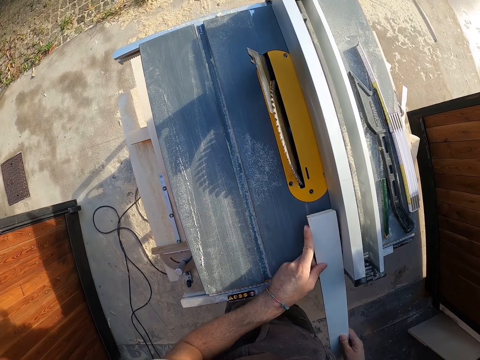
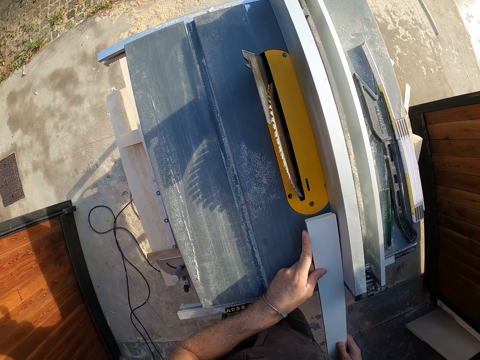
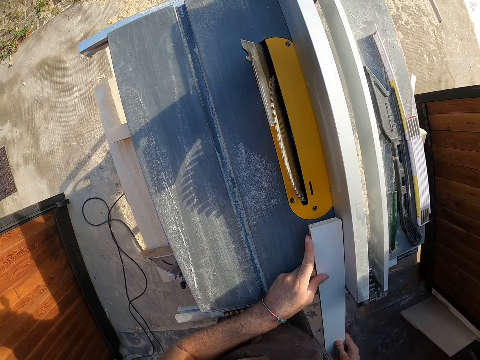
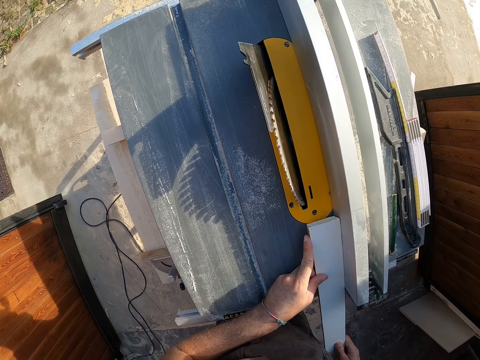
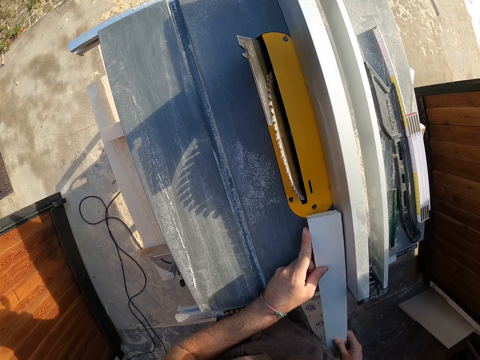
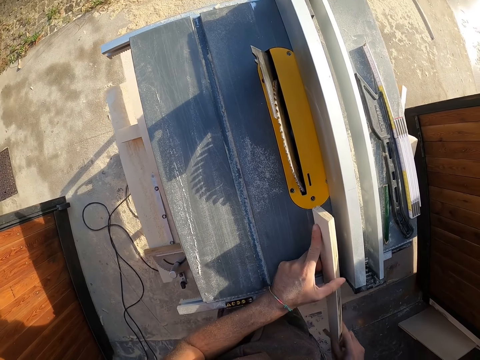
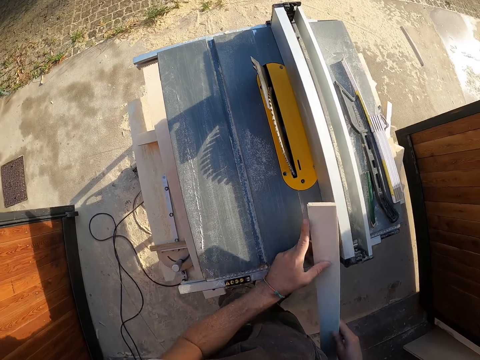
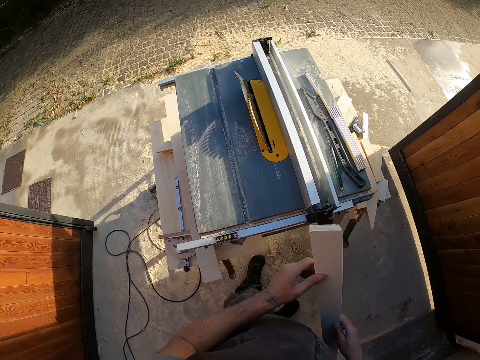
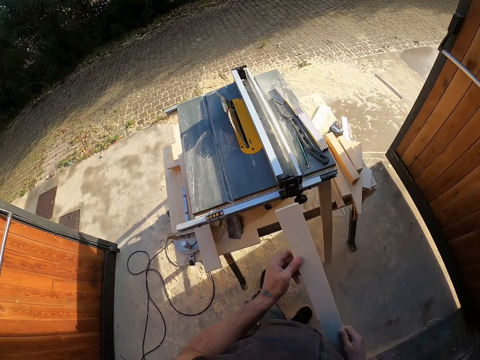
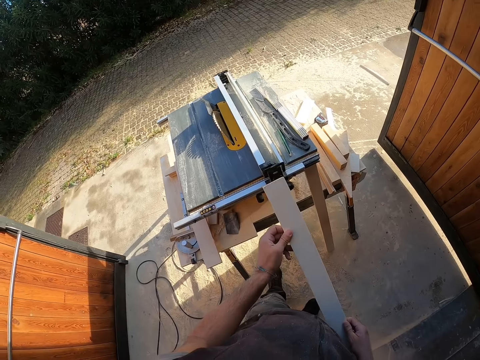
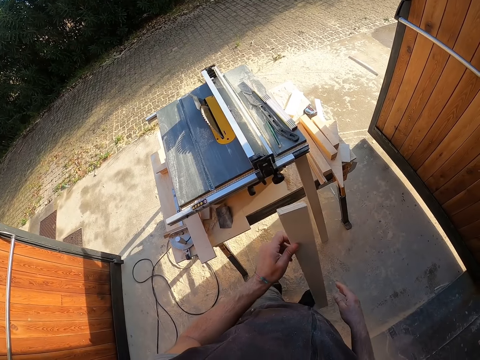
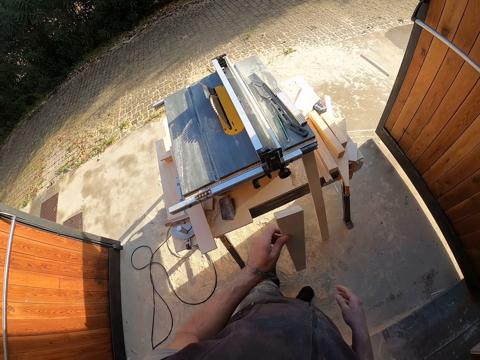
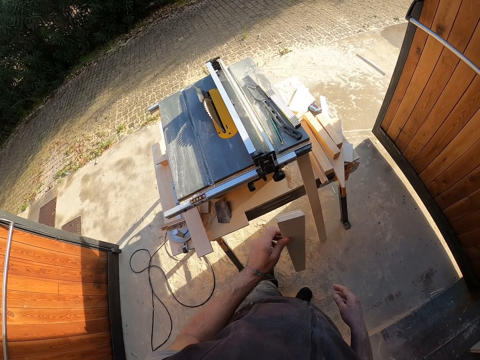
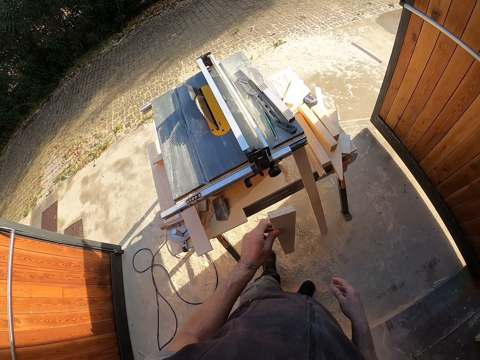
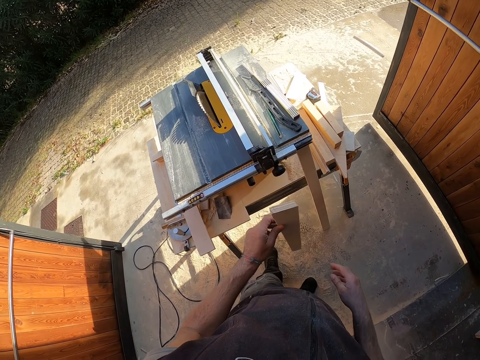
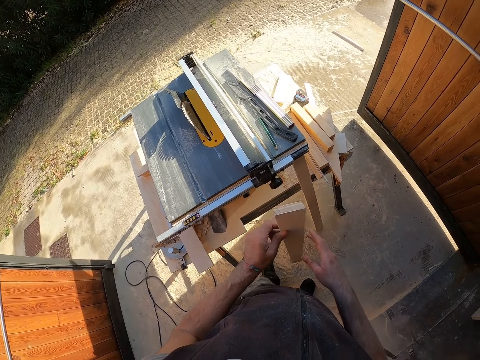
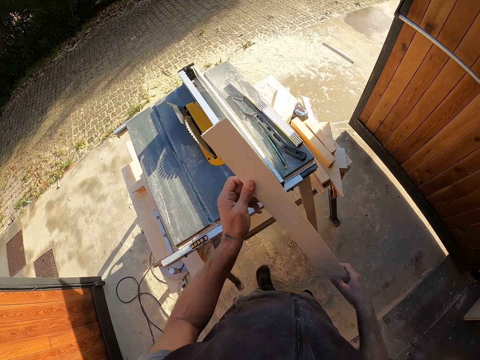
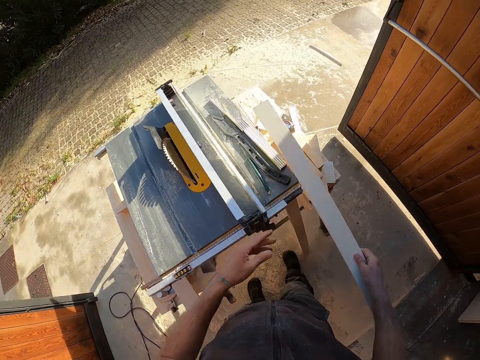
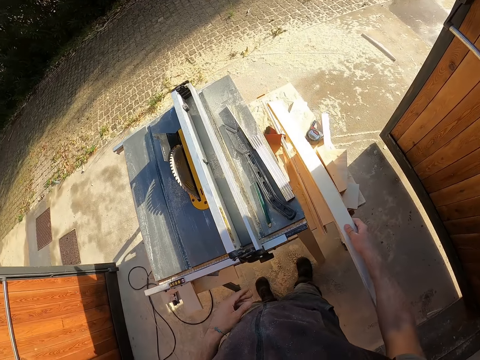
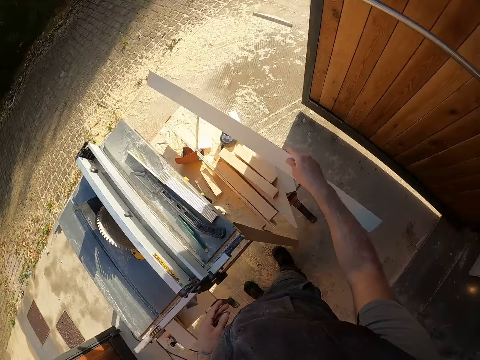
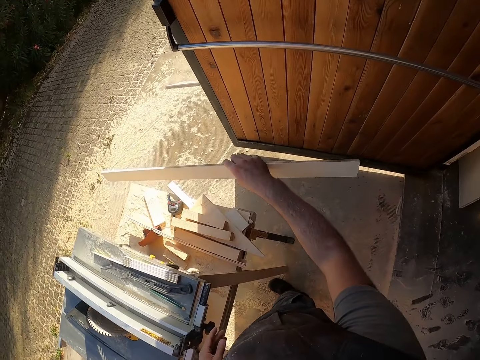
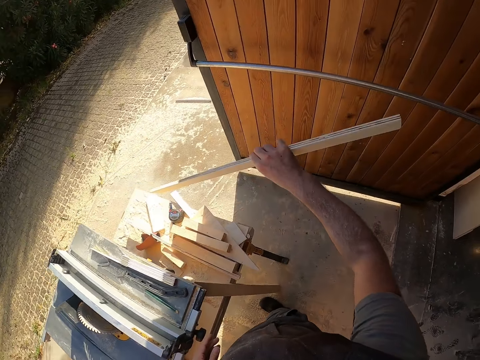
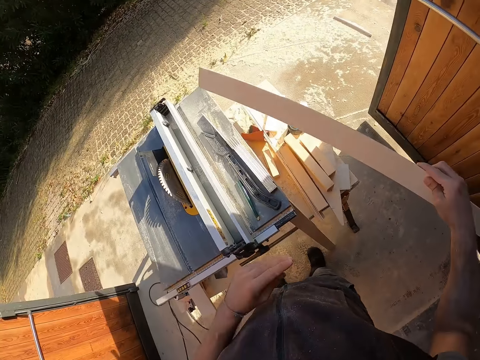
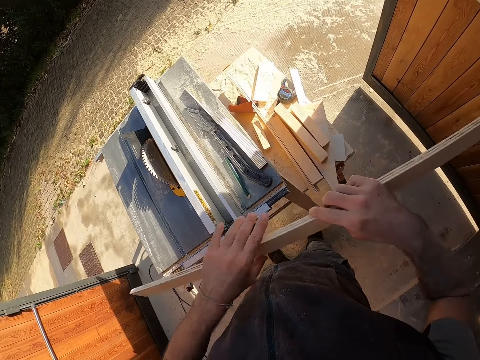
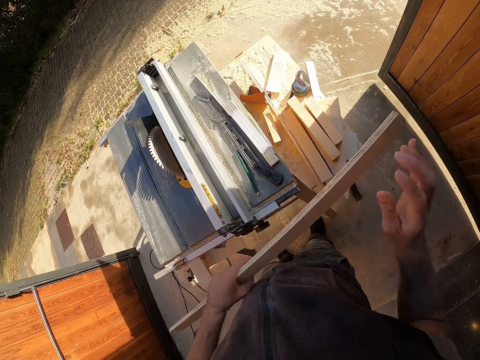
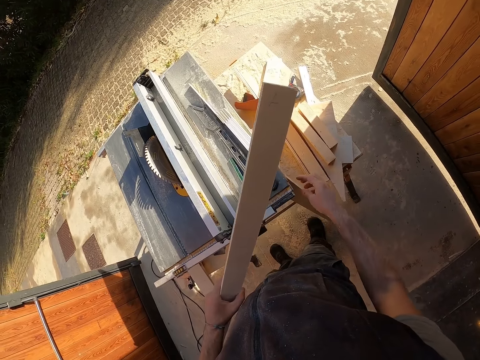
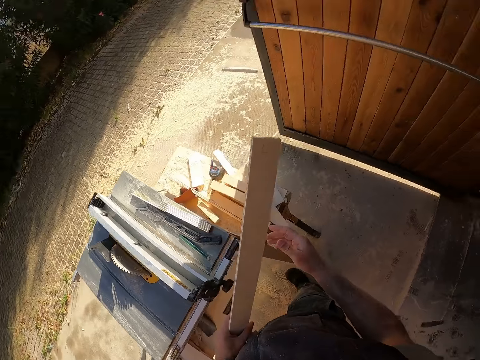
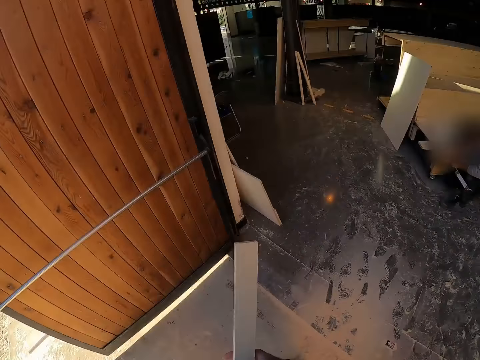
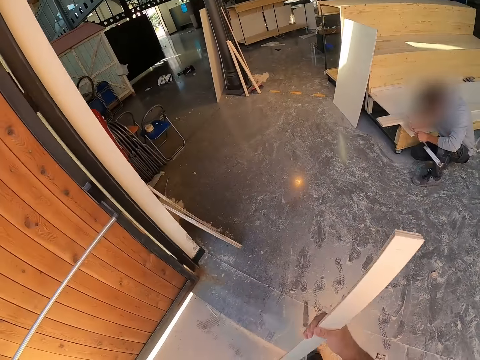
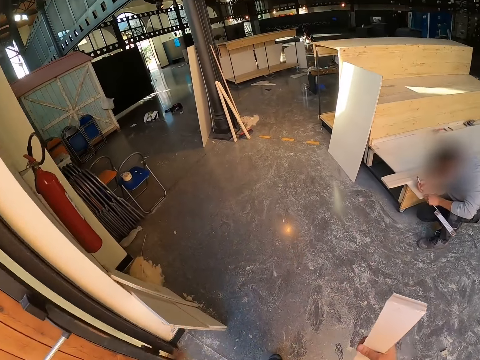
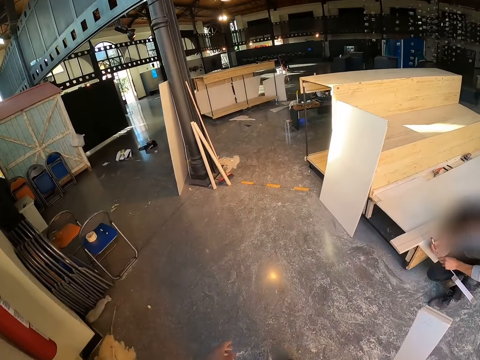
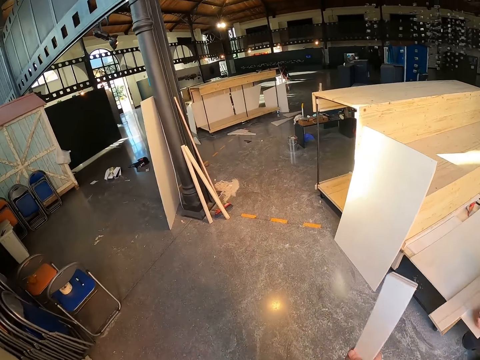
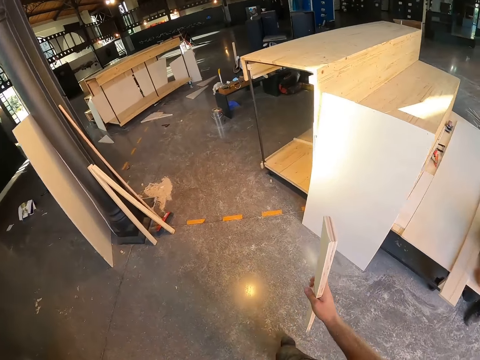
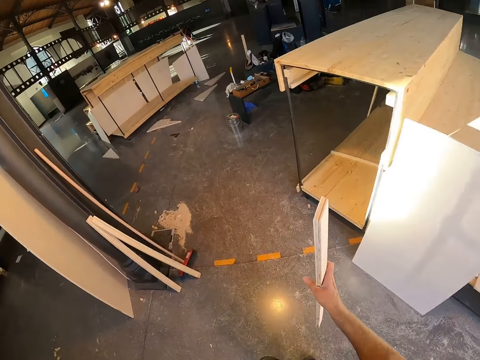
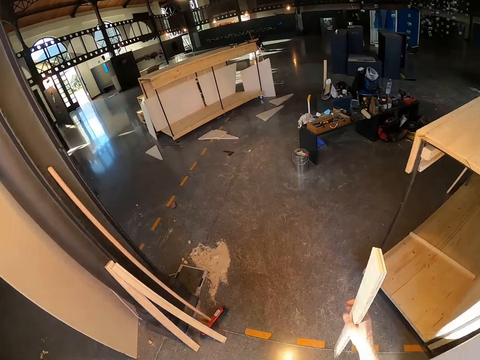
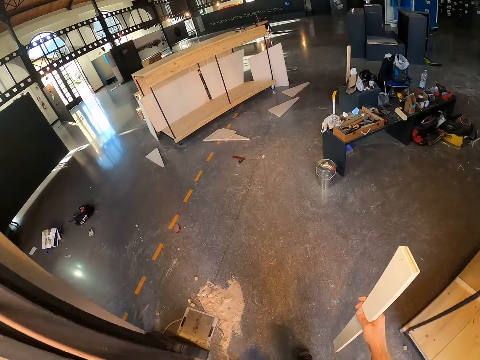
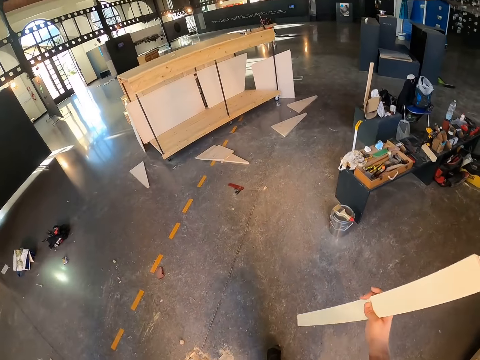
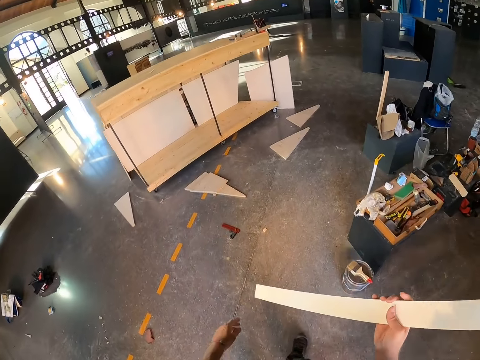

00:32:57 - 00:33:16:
The camera wearer measures the wood using the machine. He examines the wooden plank in his hands. He holds the wood. He puts the wood down. He picks up the wood. He walks around.

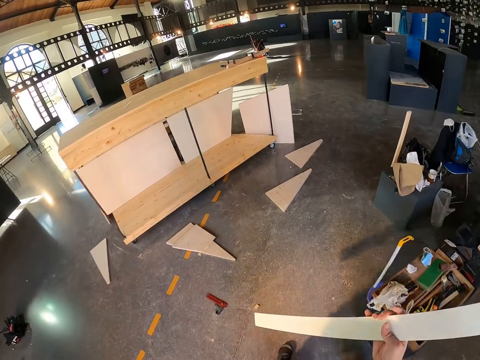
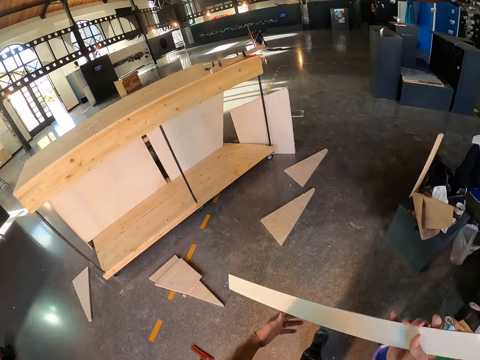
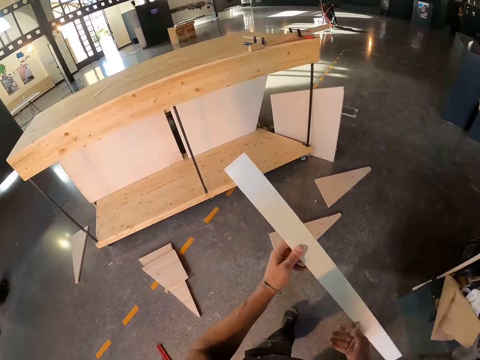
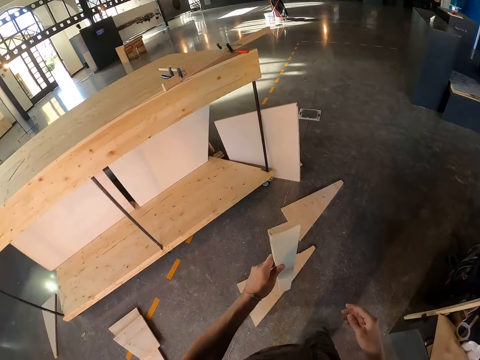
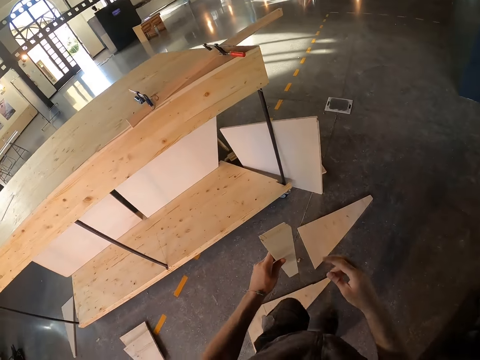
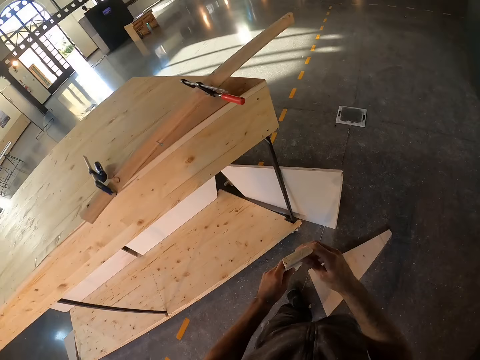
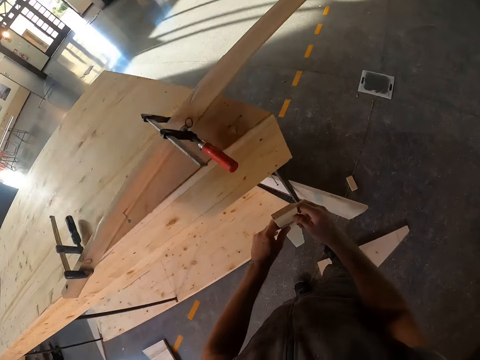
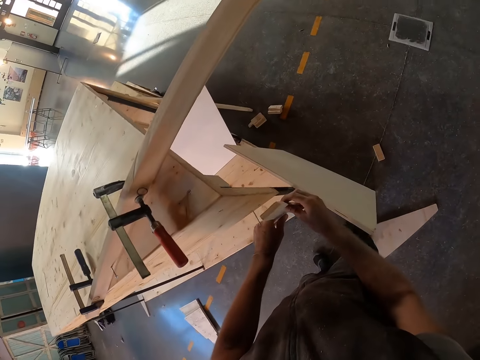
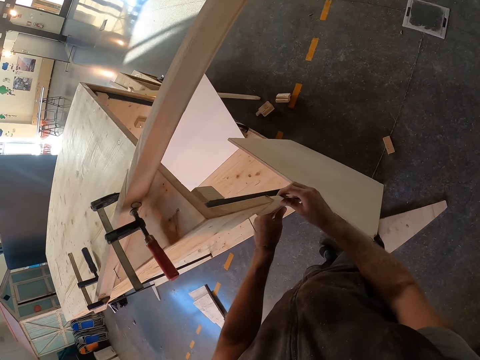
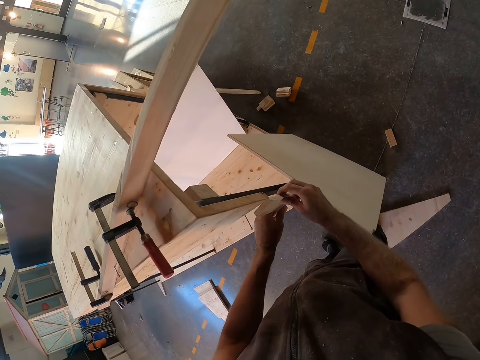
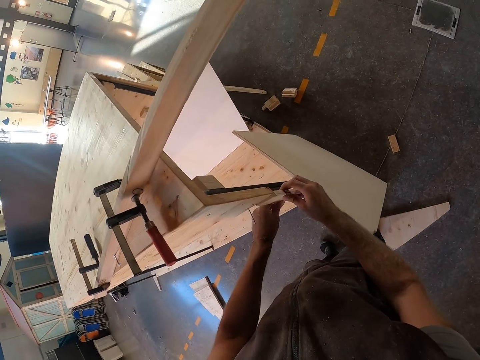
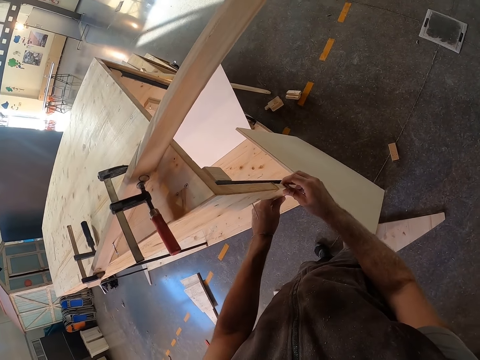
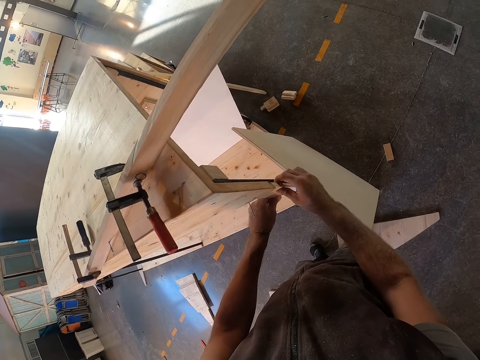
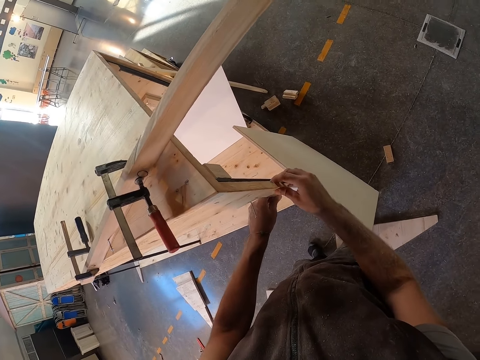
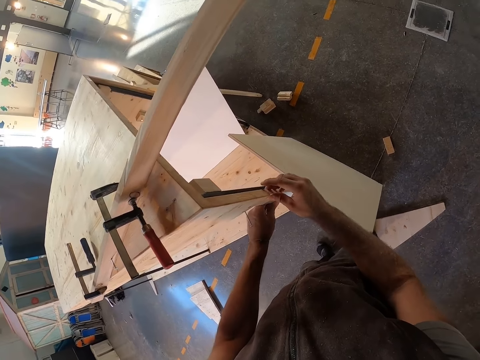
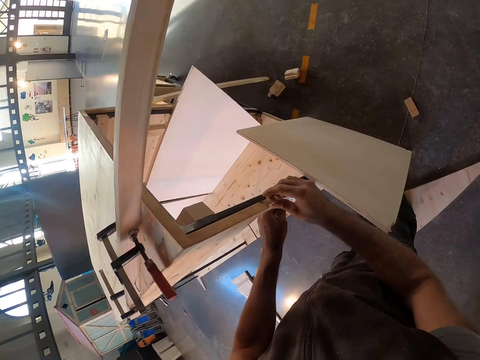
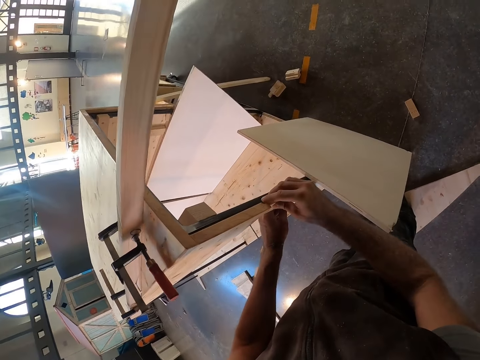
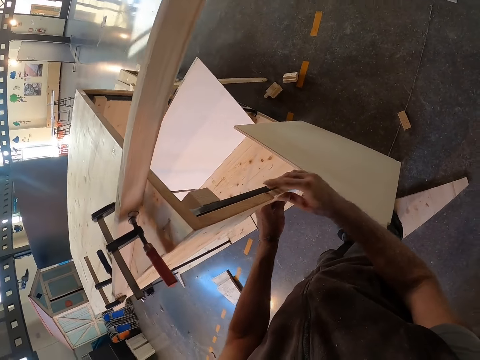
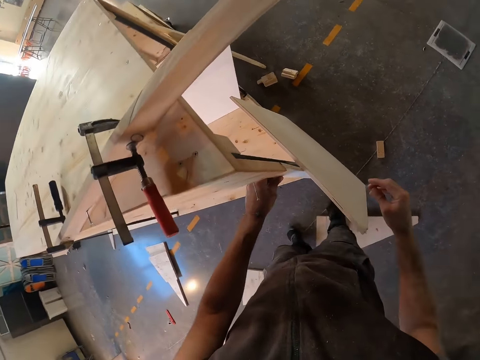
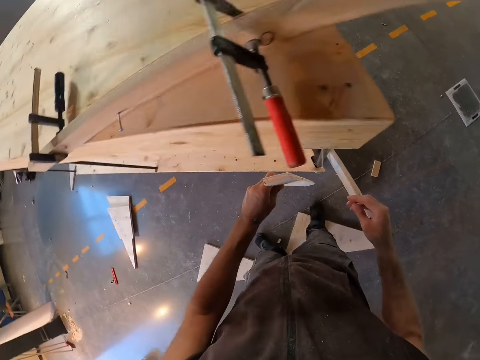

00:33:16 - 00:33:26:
The camera wearer attaches the wooden plank to the furniture carcass with his right hand. He measures the wood on a structure.
